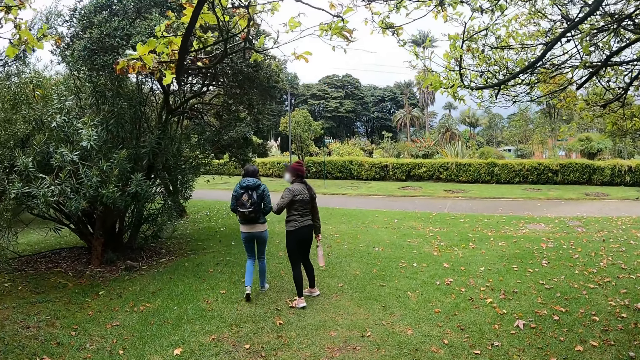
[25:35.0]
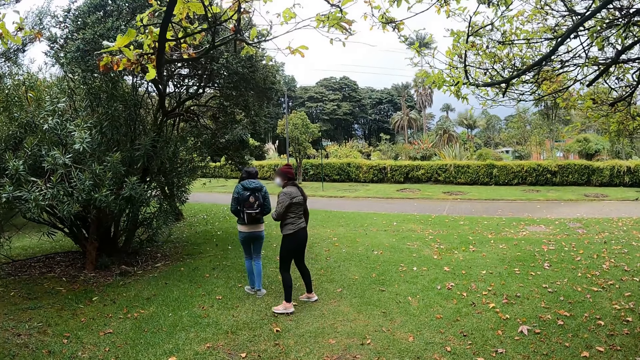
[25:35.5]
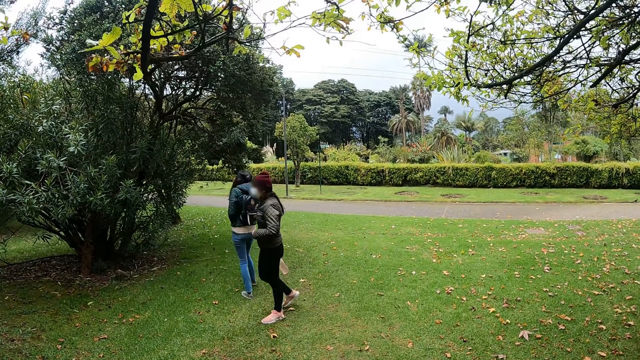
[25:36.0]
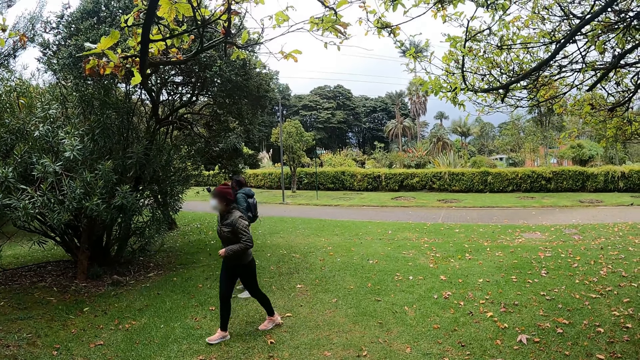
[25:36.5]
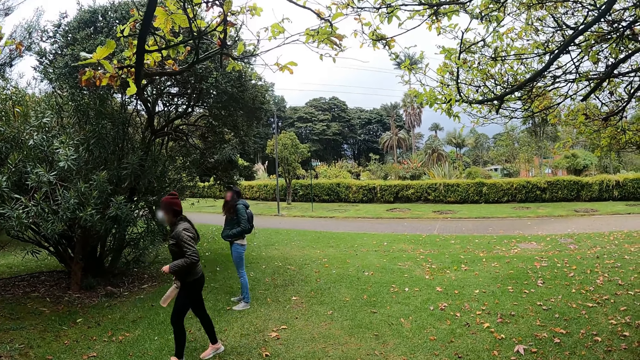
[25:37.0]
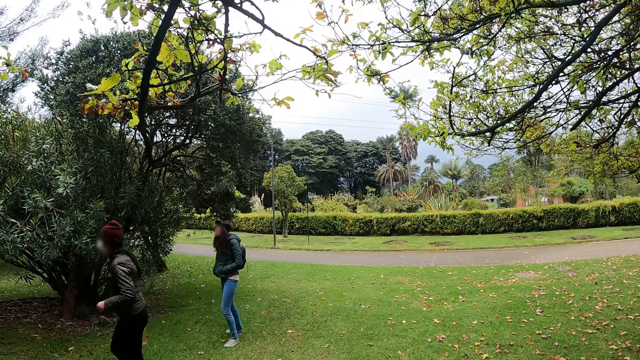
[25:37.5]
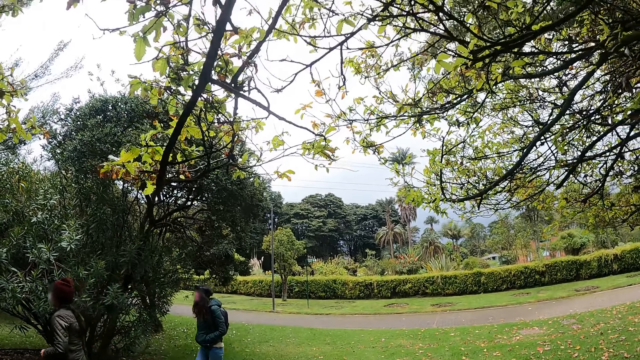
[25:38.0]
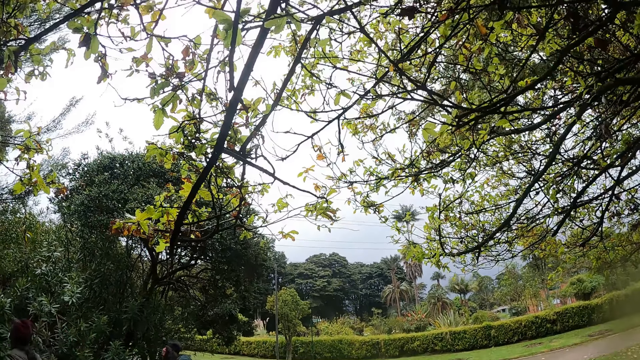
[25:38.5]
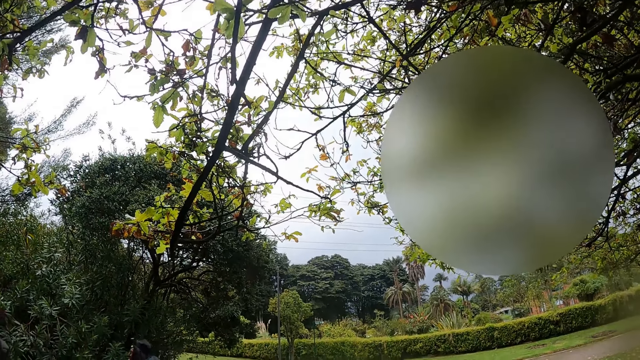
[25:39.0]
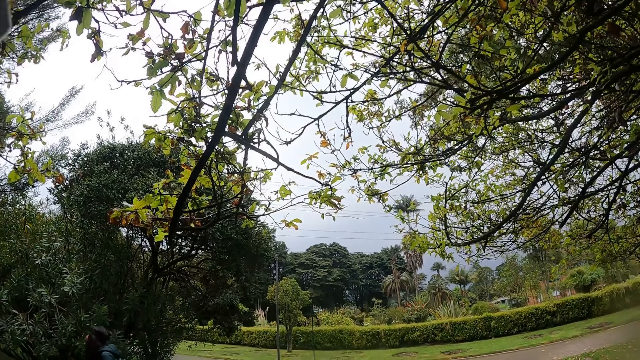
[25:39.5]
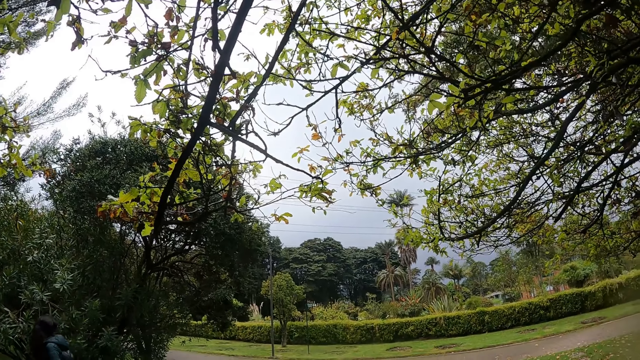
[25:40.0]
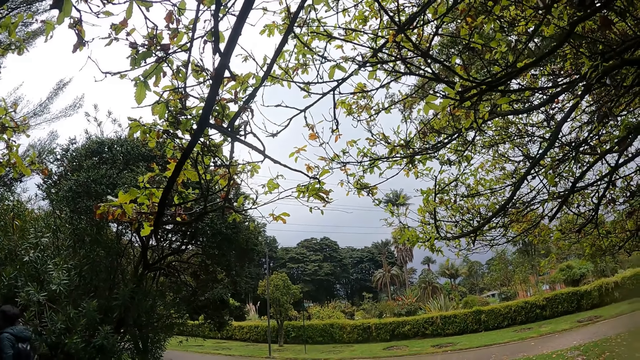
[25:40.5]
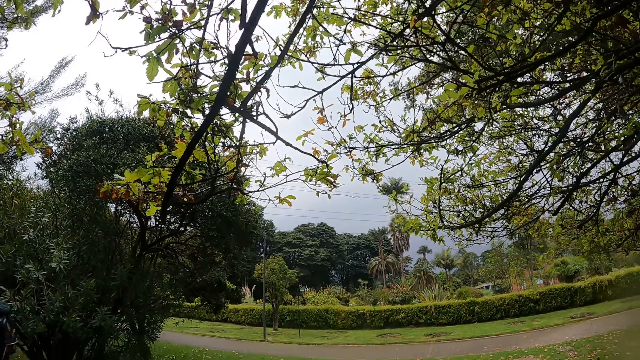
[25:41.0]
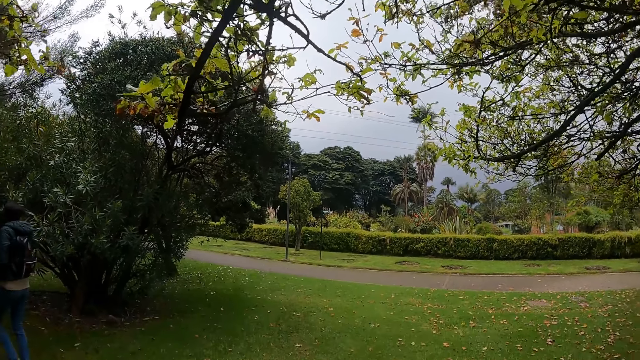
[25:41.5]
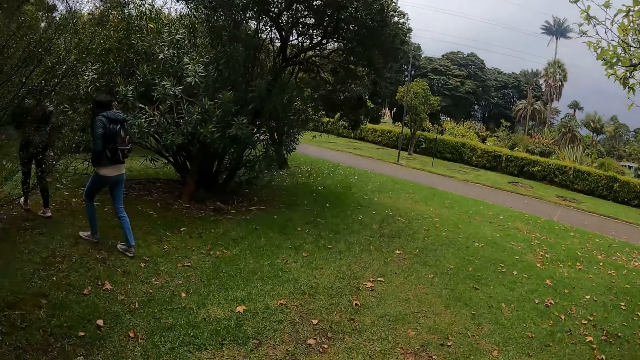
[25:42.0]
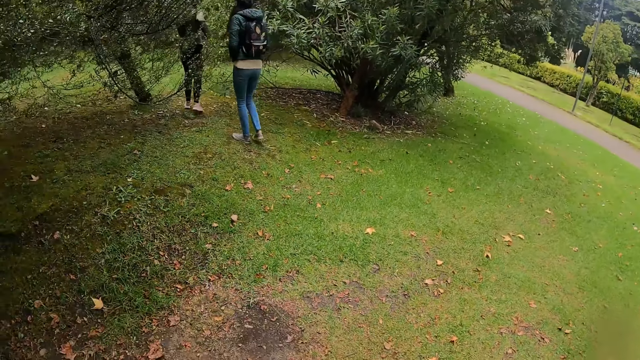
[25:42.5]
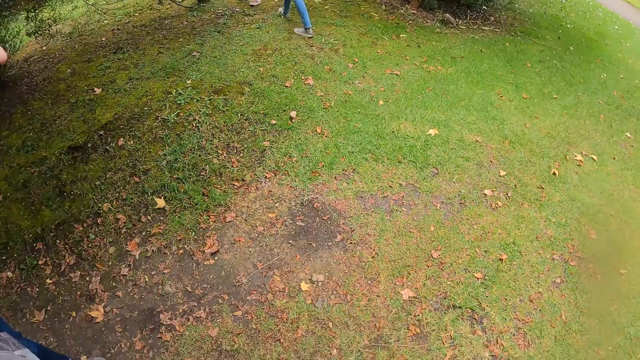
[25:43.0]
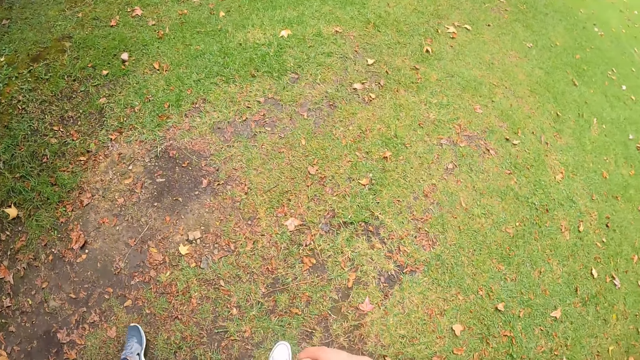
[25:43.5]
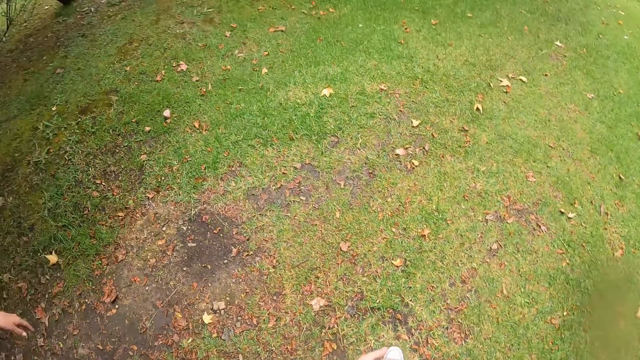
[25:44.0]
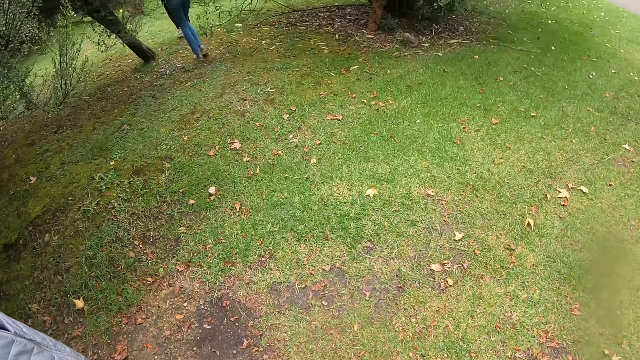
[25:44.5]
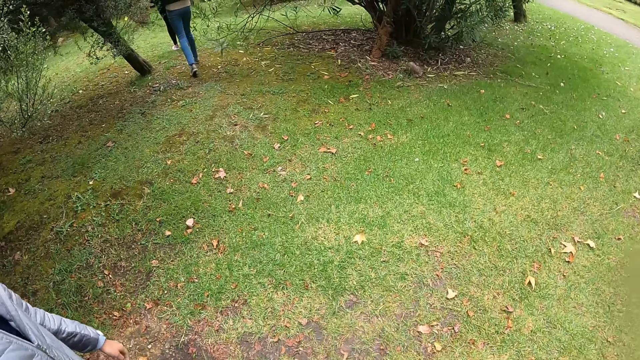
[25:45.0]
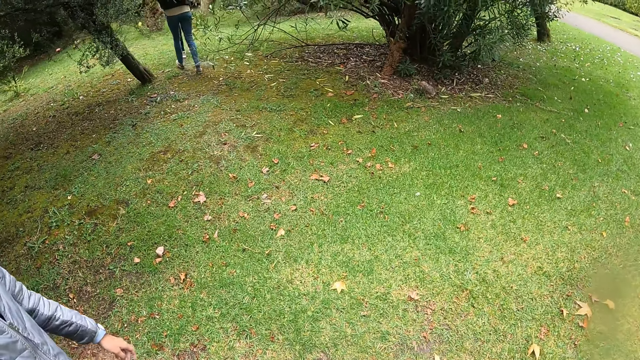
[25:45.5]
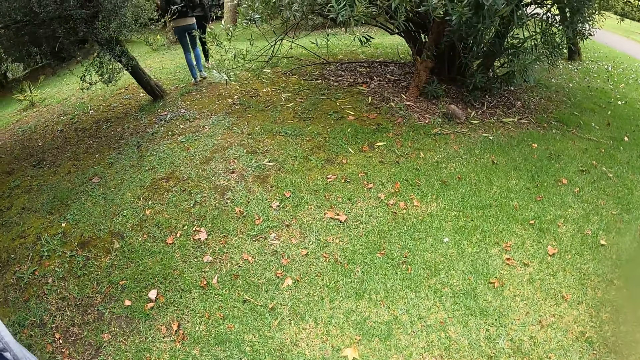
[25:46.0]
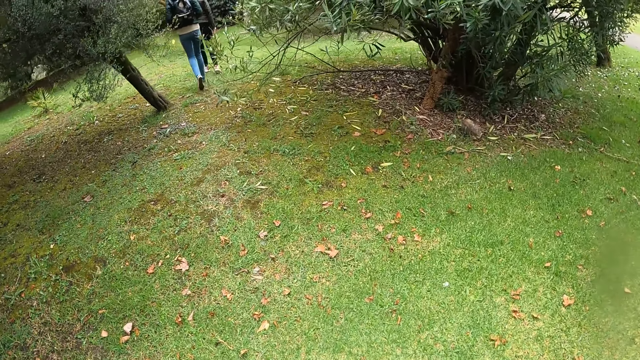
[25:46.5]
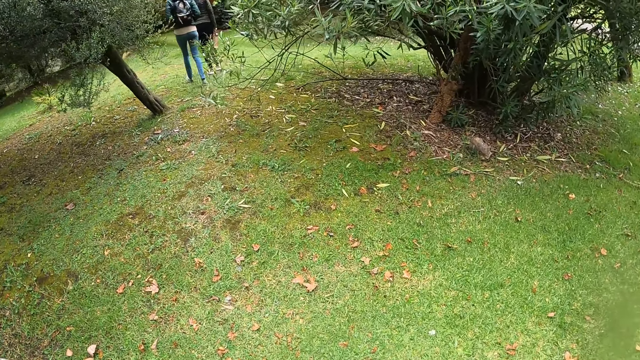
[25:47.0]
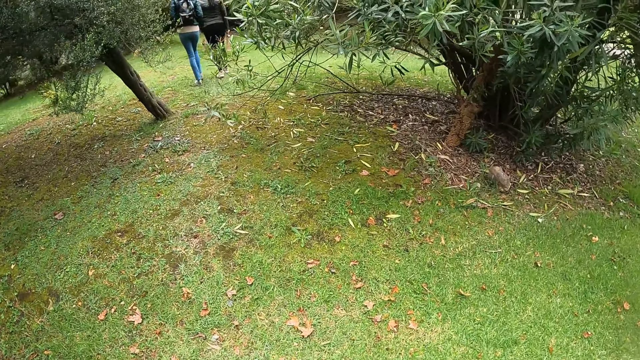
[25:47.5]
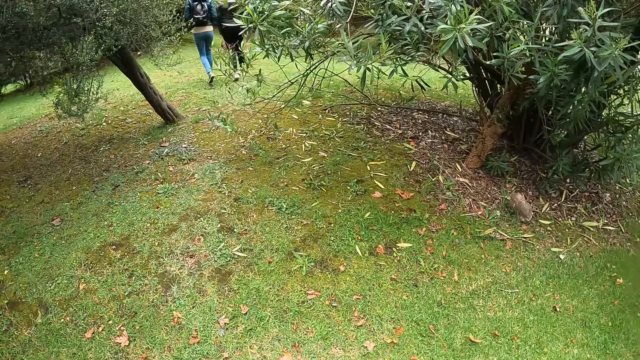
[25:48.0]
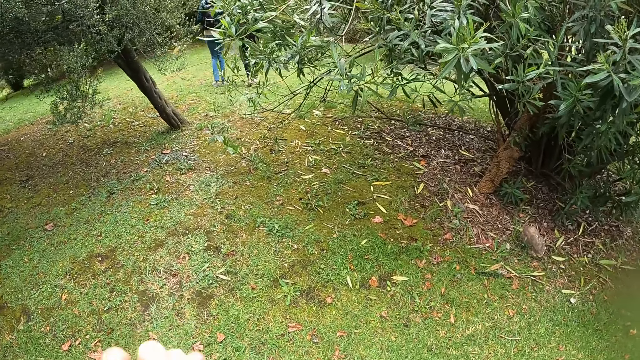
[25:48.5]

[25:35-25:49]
The camera wearer looks around. They move around the park.

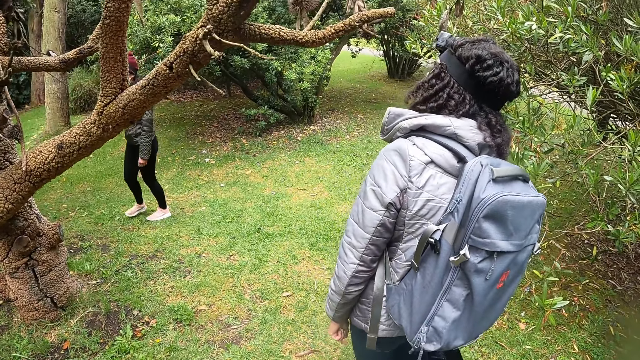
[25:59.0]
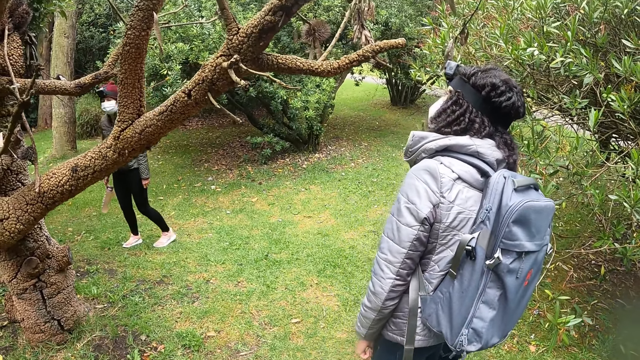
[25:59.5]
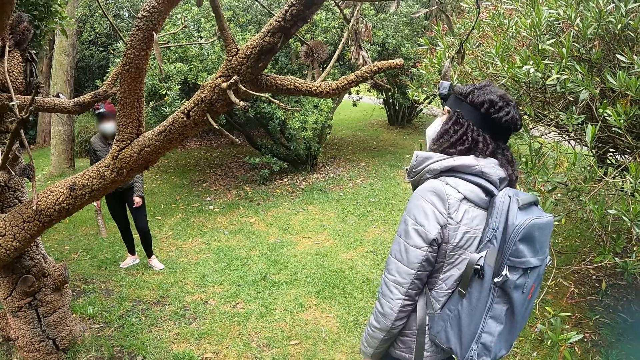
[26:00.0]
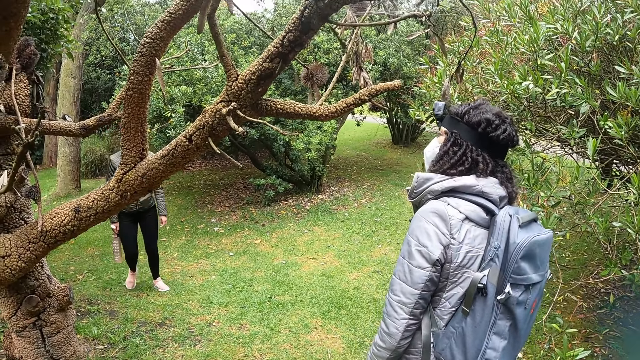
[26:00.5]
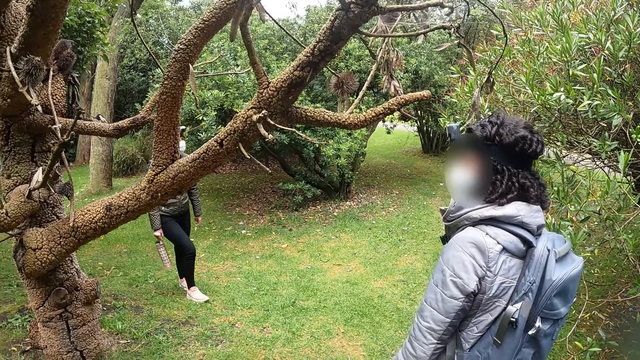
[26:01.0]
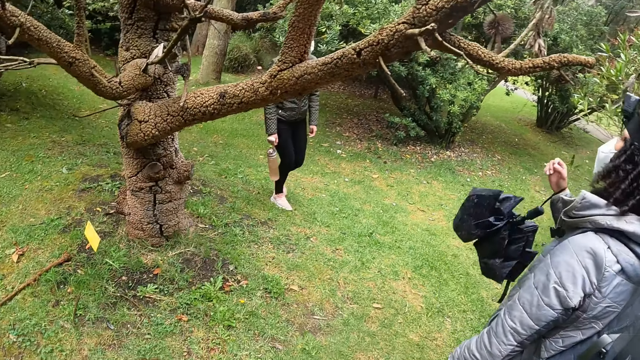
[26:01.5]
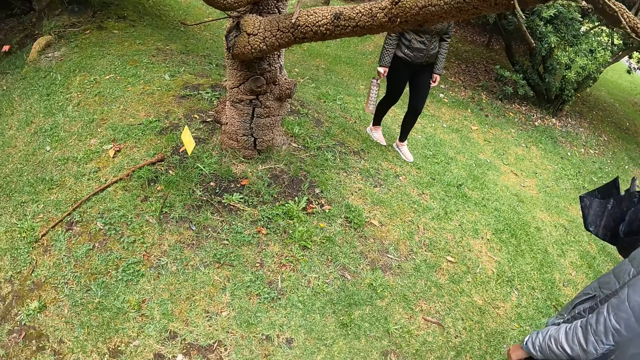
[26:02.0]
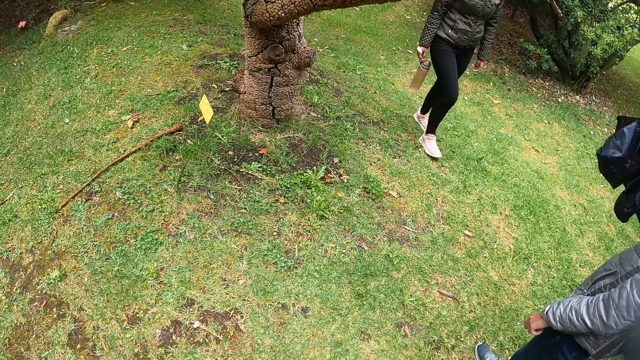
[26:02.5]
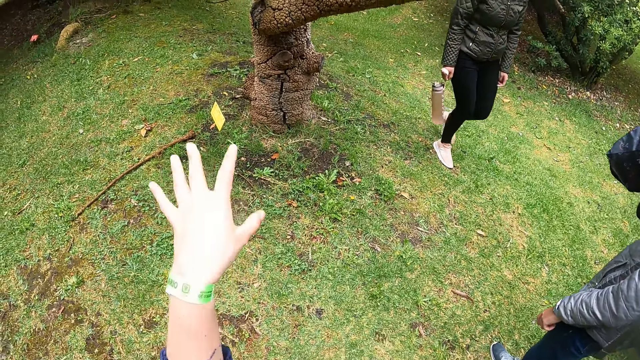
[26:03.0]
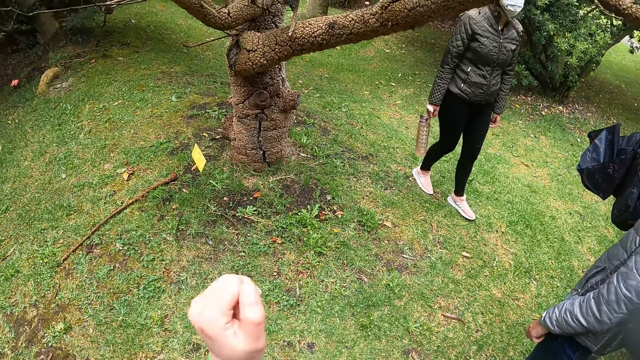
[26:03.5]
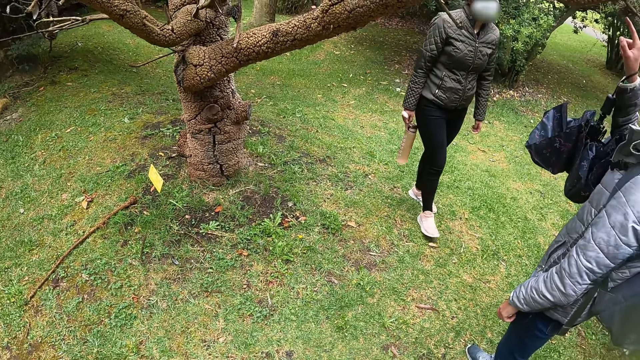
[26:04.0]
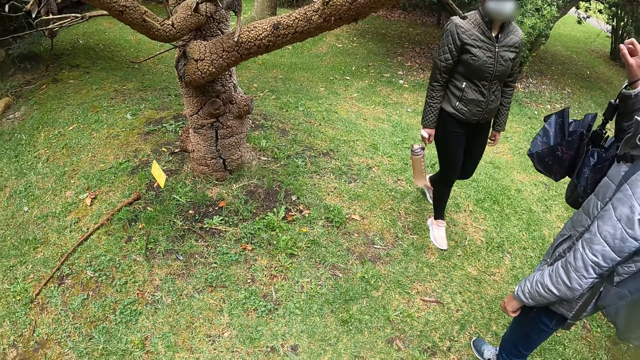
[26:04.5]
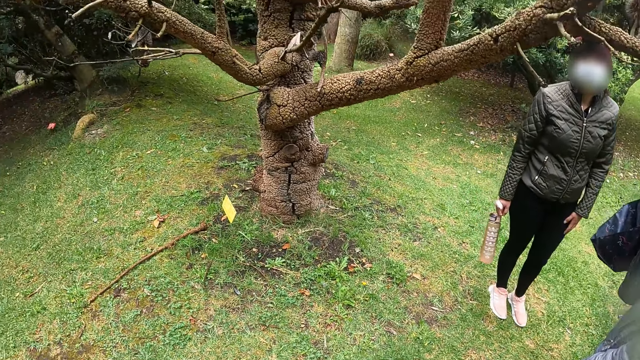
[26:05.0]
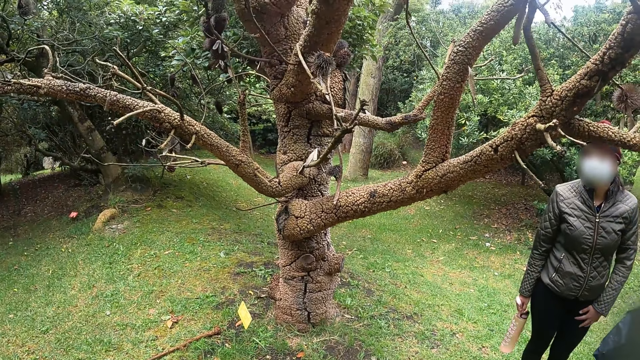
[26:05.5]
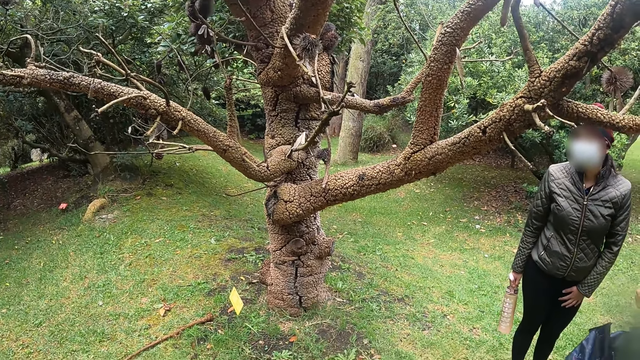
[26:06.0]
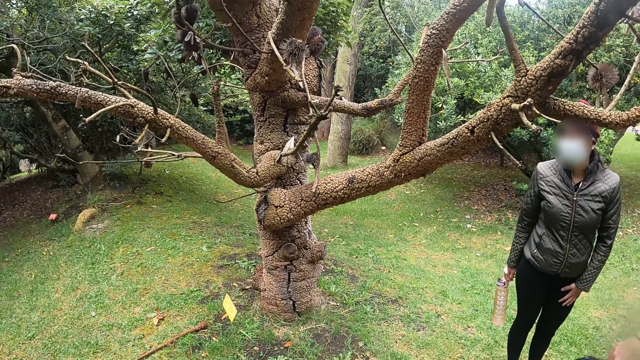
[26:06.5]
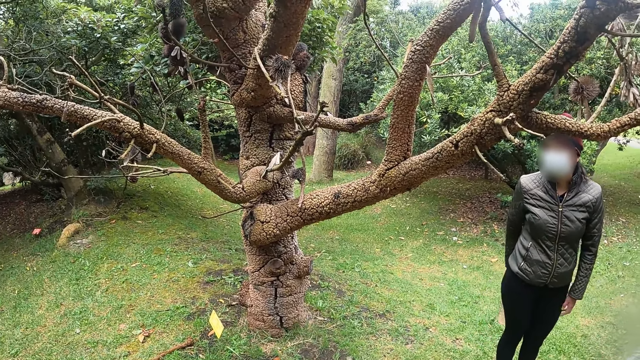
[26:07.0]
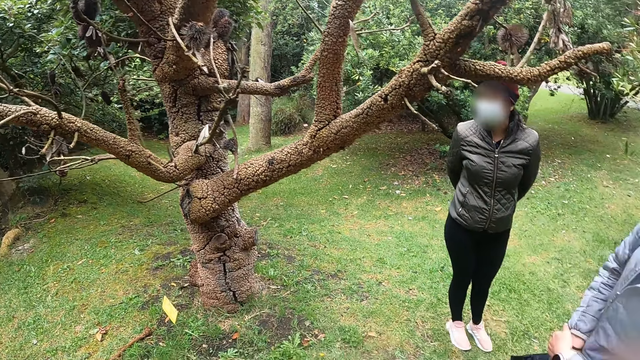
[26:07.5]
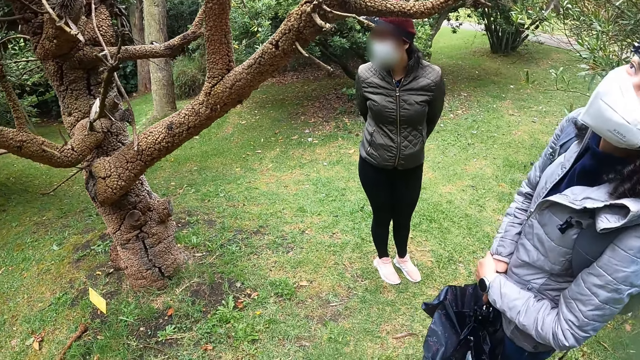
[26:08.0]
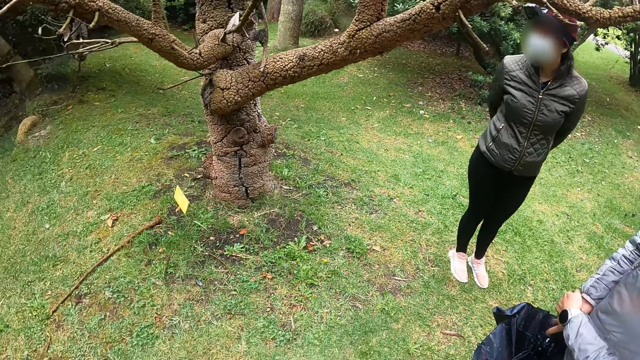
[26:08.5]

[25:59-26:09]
The camera wearer looks around. The woman holds the water flask with both hands across her back.
